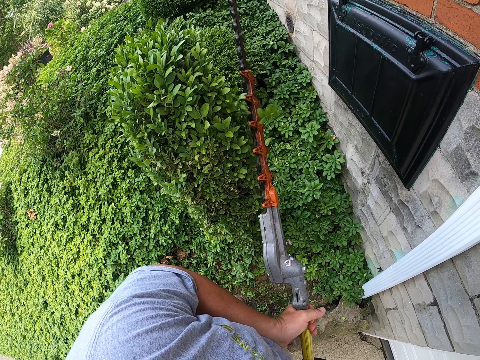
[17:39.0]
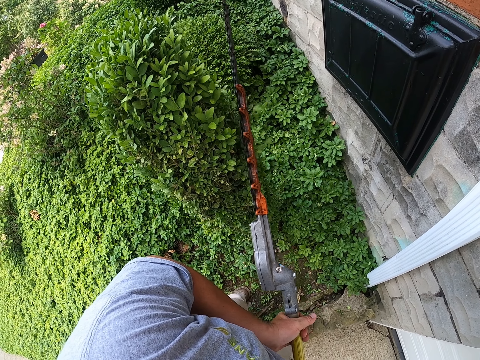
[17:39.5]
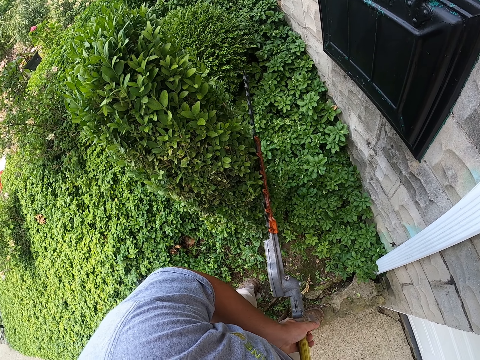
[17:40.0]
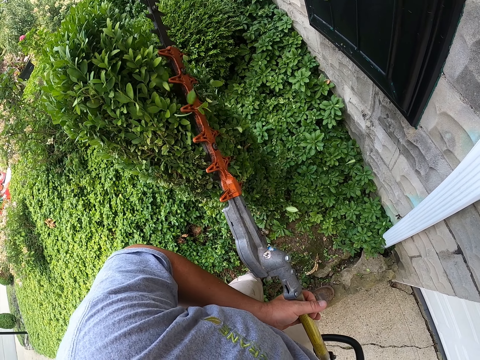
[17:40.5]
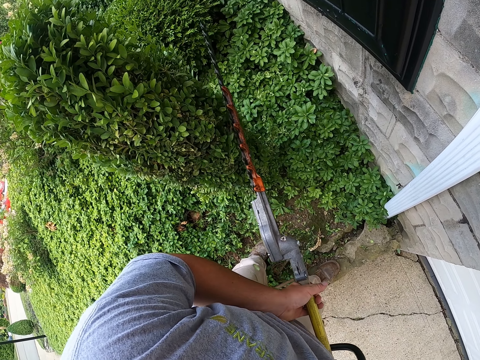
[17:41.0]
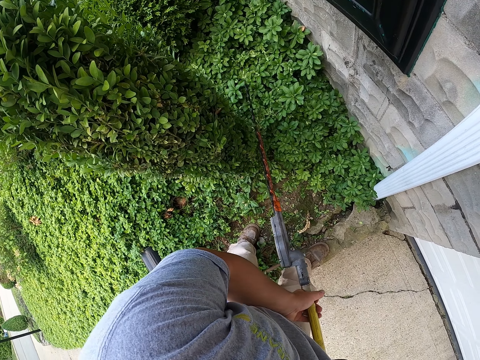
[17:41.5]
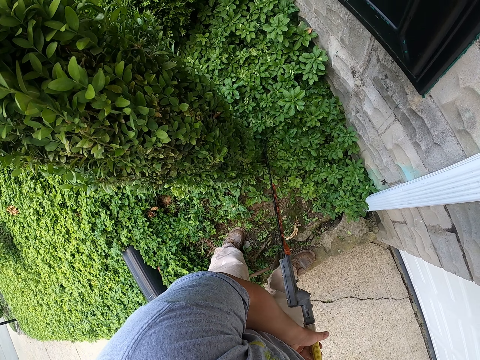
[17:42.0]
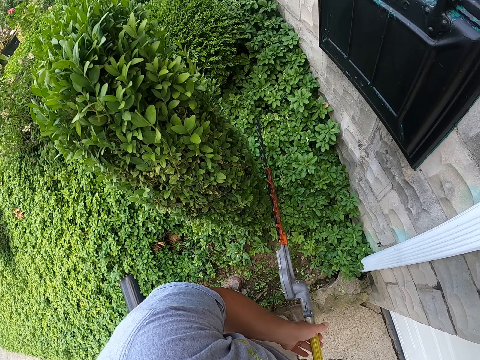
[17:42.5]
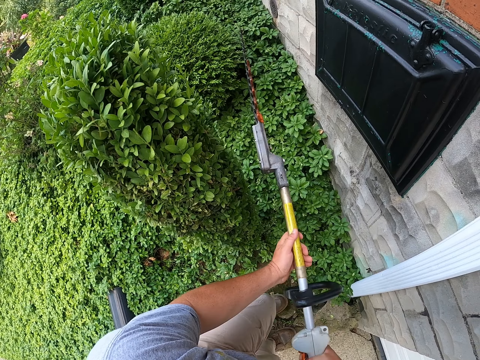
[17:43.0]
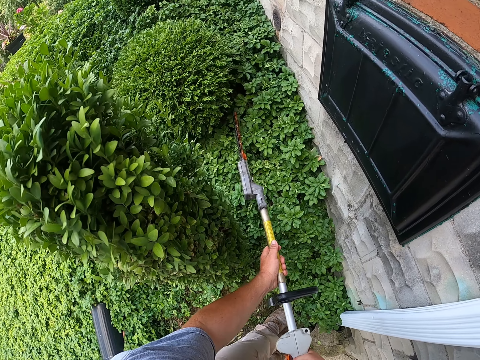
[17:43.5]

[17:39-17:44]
The camera wearer trims the shrub with the edge trimmer.
